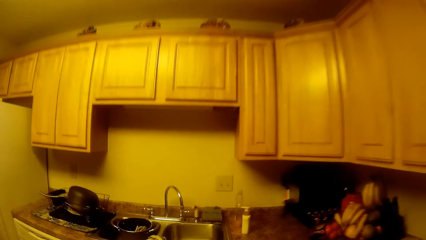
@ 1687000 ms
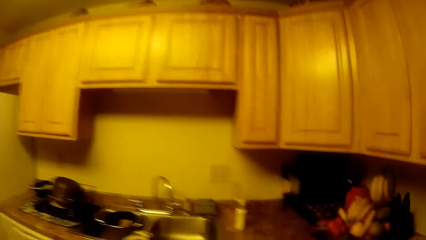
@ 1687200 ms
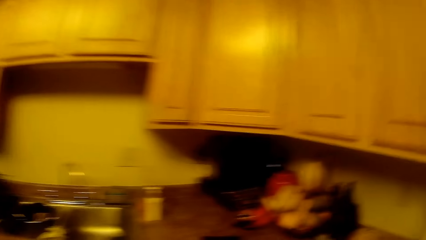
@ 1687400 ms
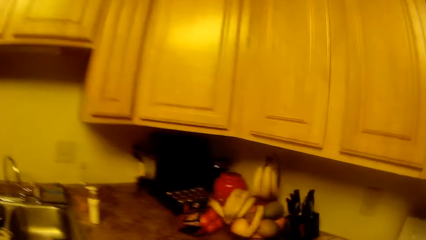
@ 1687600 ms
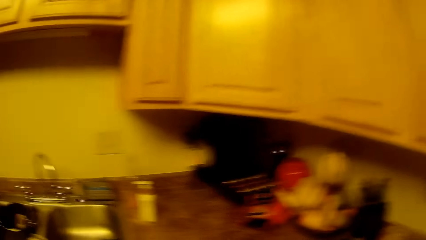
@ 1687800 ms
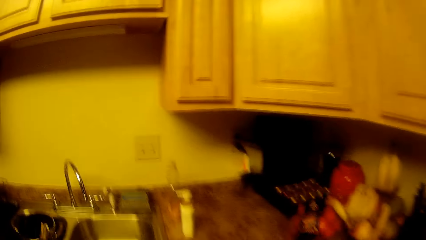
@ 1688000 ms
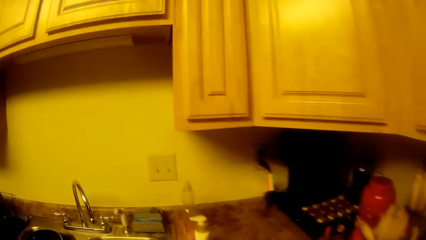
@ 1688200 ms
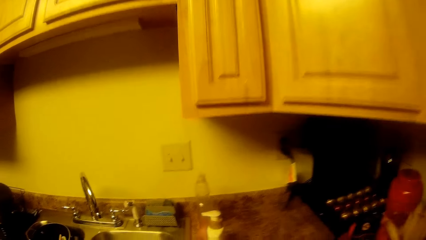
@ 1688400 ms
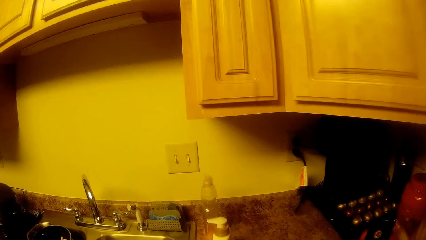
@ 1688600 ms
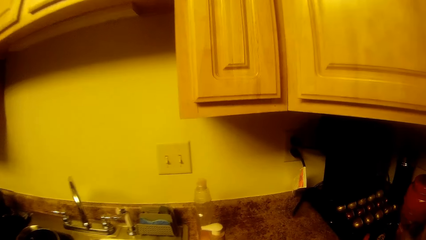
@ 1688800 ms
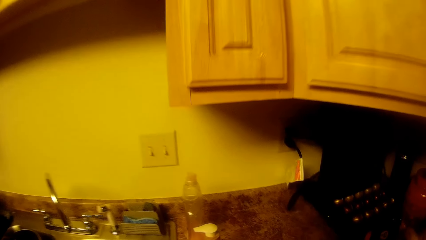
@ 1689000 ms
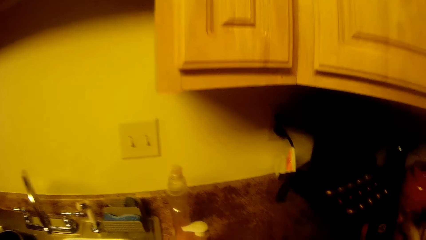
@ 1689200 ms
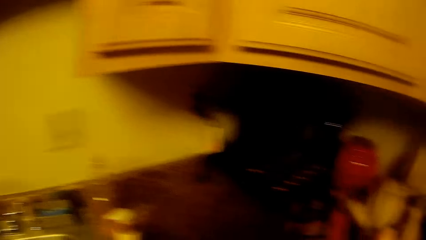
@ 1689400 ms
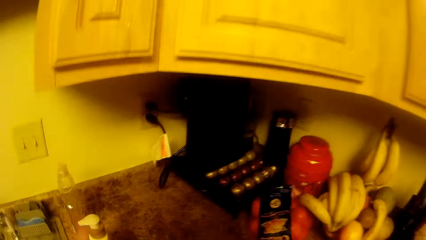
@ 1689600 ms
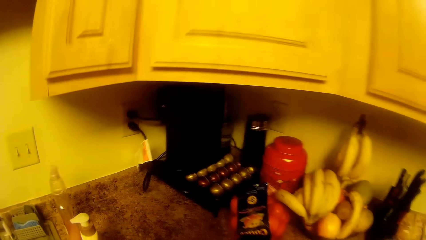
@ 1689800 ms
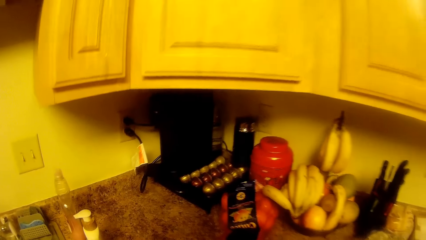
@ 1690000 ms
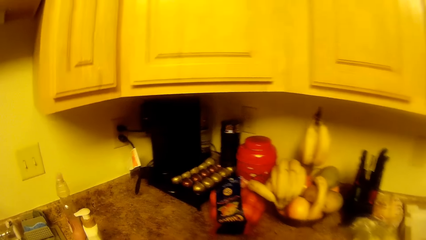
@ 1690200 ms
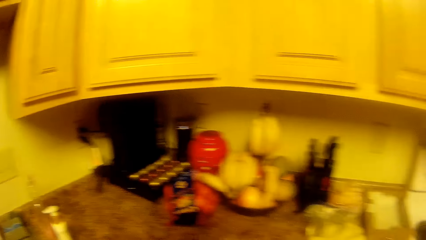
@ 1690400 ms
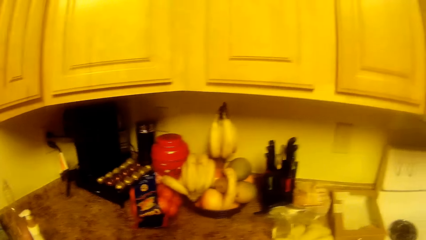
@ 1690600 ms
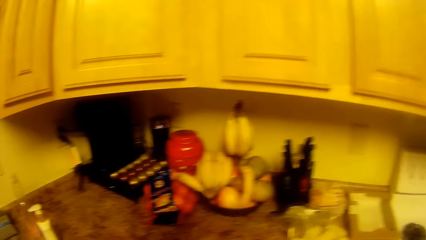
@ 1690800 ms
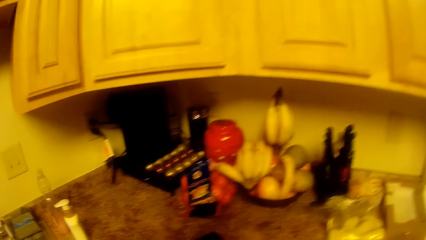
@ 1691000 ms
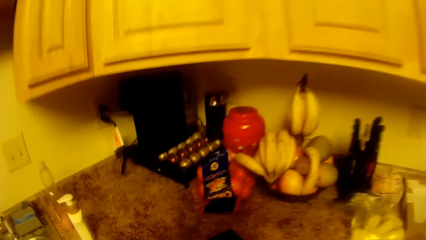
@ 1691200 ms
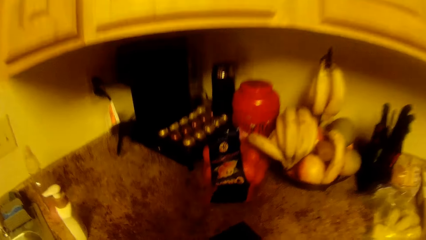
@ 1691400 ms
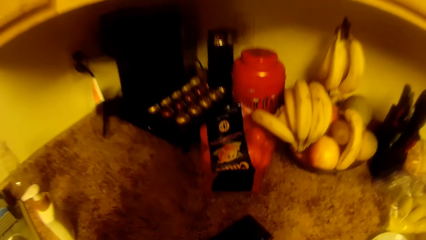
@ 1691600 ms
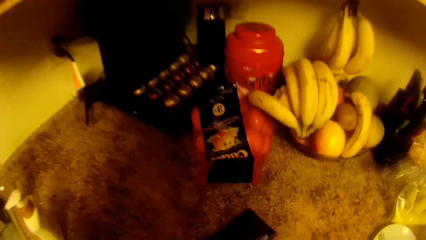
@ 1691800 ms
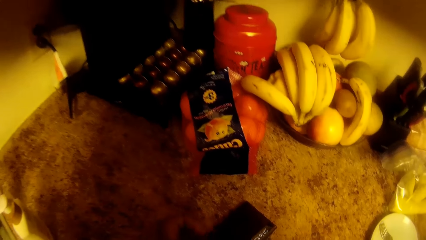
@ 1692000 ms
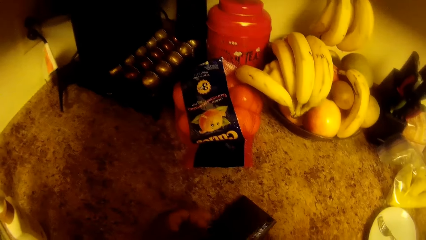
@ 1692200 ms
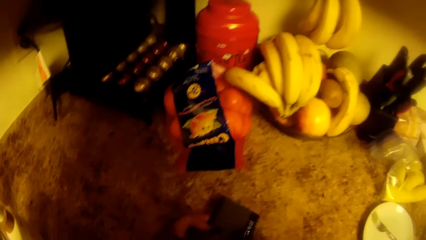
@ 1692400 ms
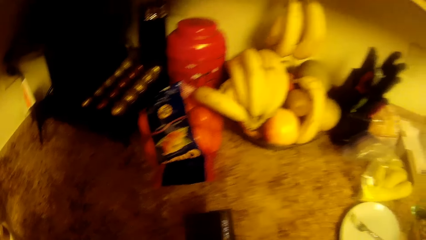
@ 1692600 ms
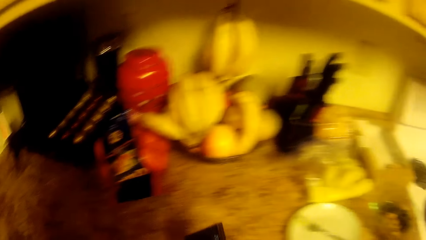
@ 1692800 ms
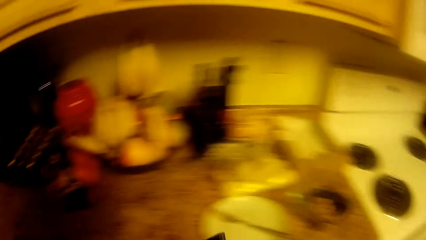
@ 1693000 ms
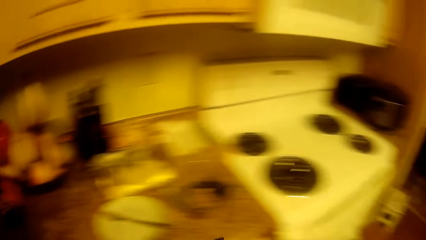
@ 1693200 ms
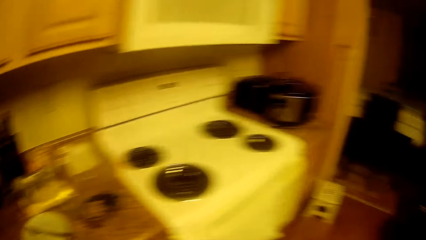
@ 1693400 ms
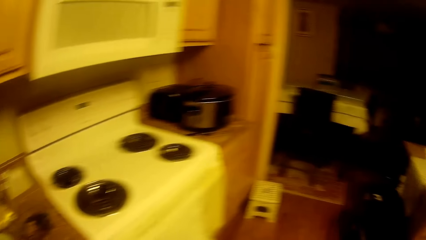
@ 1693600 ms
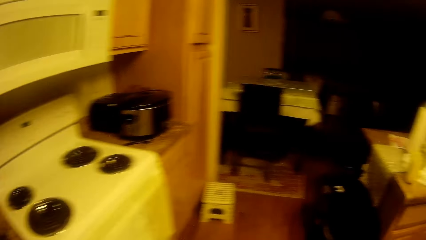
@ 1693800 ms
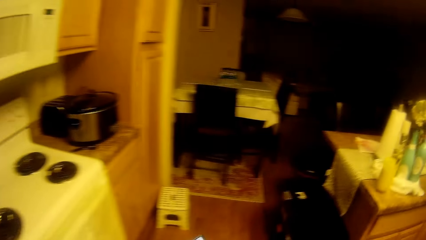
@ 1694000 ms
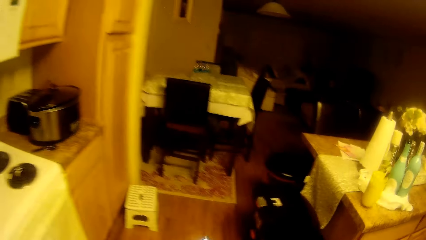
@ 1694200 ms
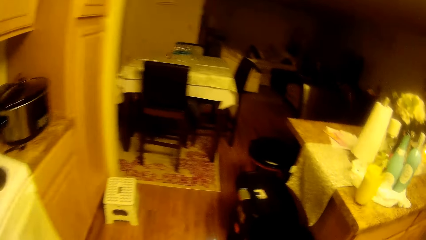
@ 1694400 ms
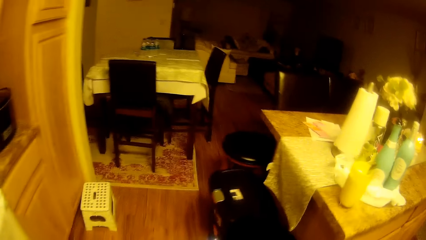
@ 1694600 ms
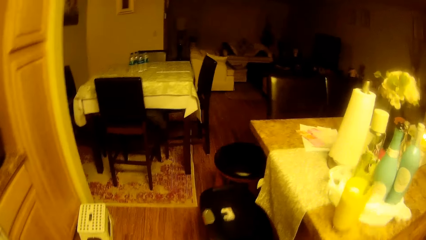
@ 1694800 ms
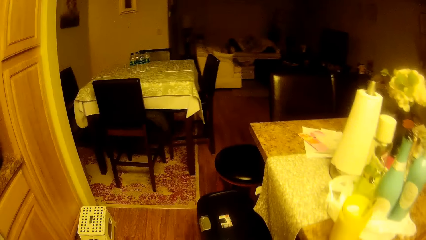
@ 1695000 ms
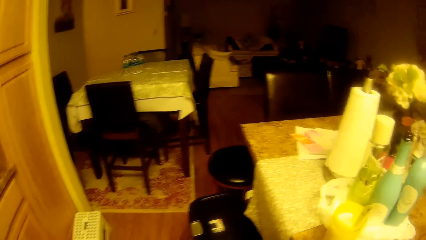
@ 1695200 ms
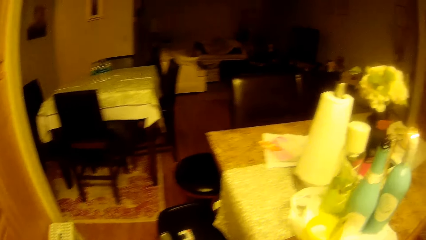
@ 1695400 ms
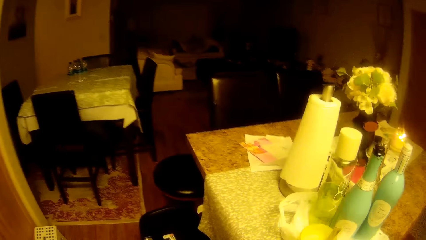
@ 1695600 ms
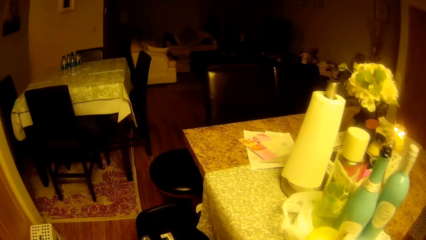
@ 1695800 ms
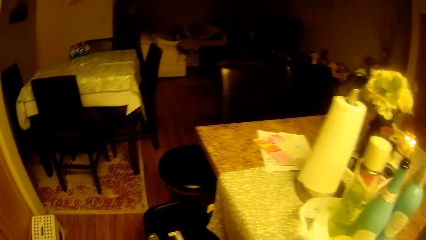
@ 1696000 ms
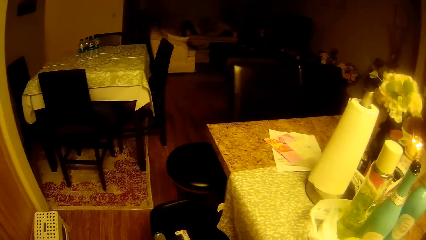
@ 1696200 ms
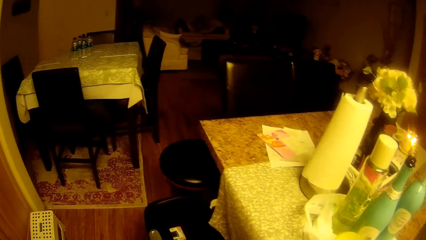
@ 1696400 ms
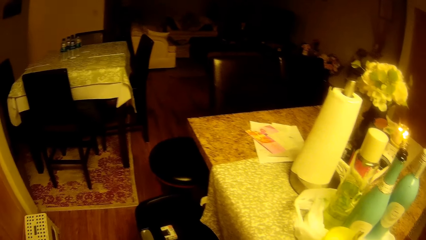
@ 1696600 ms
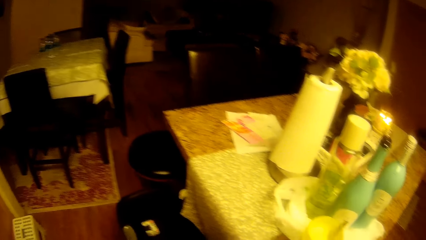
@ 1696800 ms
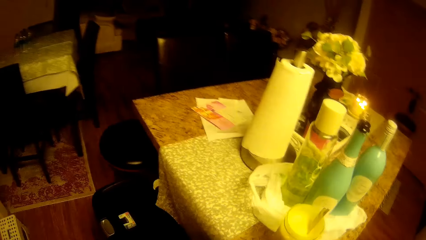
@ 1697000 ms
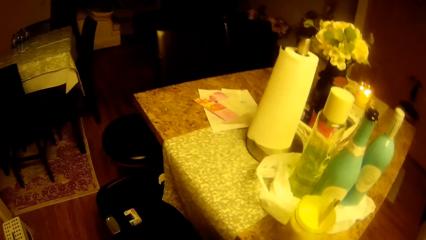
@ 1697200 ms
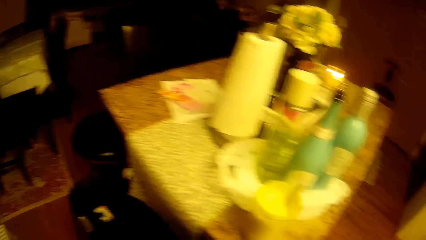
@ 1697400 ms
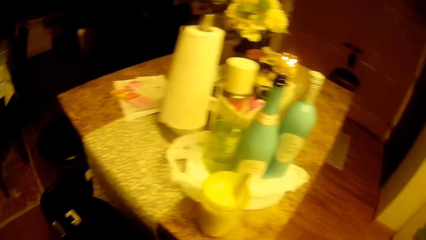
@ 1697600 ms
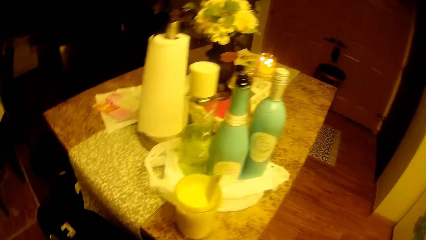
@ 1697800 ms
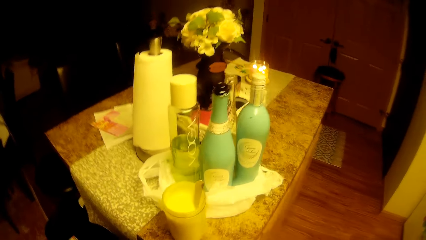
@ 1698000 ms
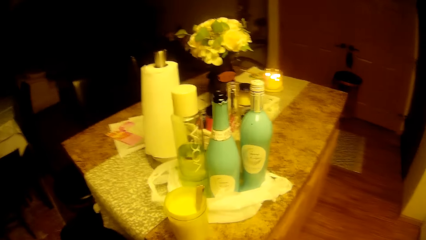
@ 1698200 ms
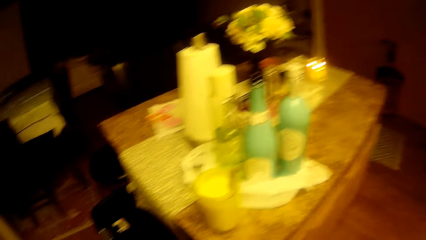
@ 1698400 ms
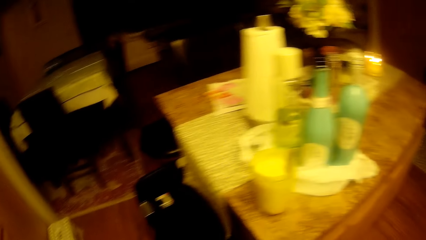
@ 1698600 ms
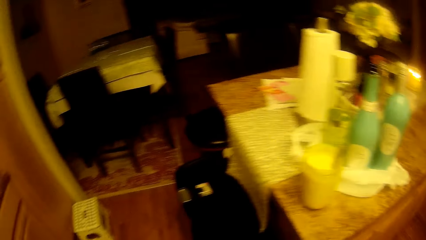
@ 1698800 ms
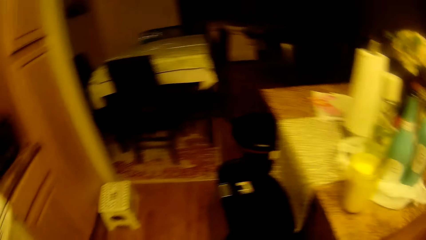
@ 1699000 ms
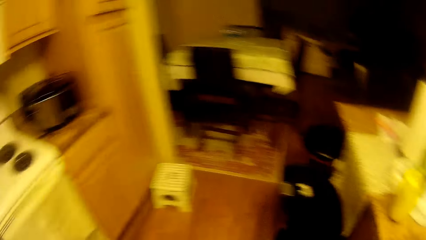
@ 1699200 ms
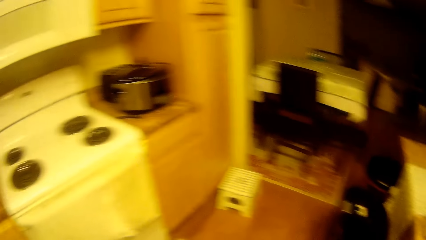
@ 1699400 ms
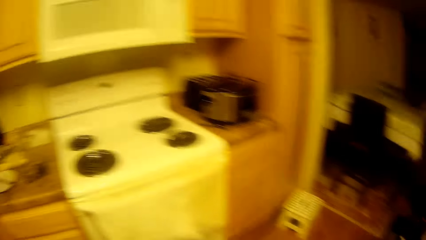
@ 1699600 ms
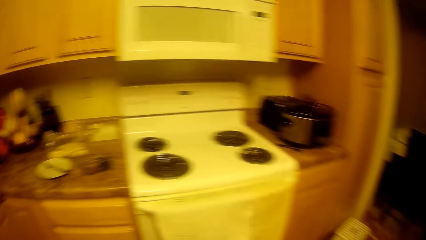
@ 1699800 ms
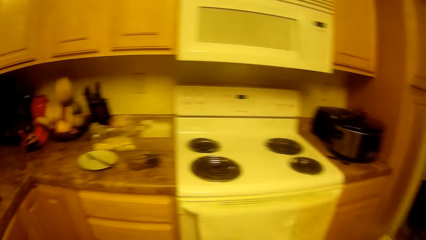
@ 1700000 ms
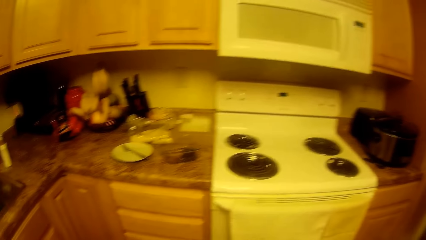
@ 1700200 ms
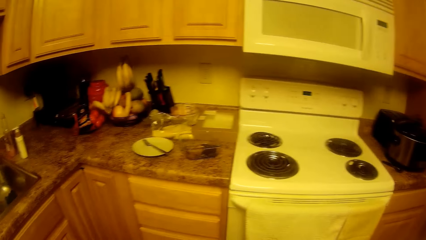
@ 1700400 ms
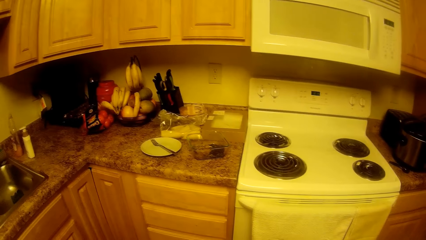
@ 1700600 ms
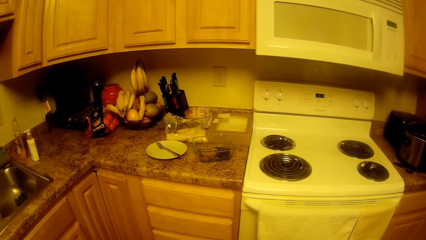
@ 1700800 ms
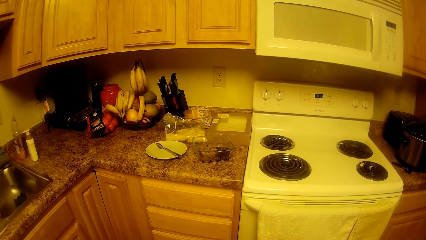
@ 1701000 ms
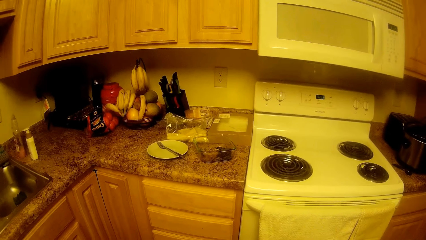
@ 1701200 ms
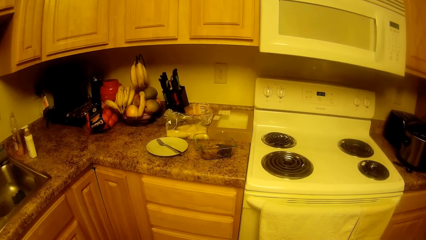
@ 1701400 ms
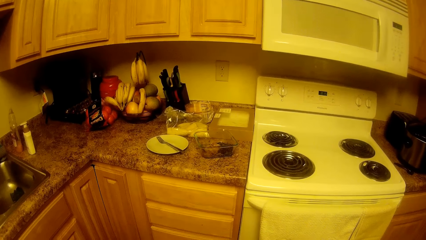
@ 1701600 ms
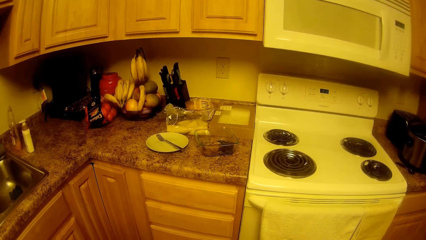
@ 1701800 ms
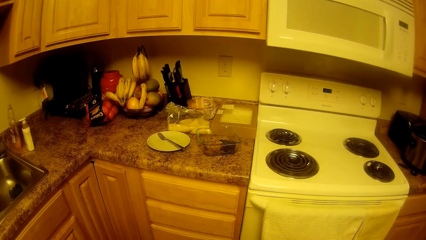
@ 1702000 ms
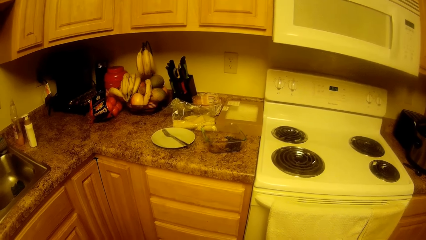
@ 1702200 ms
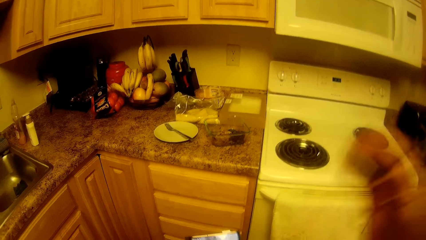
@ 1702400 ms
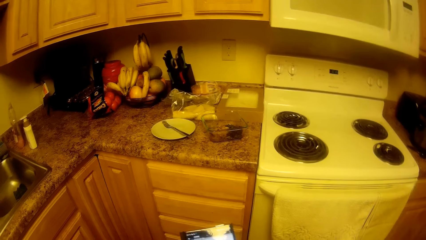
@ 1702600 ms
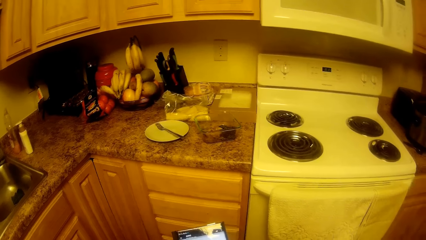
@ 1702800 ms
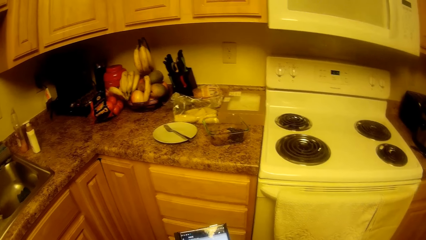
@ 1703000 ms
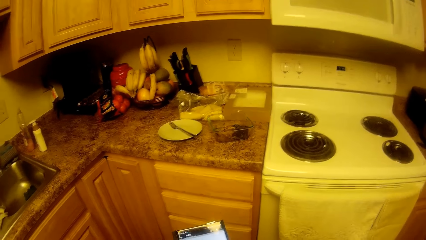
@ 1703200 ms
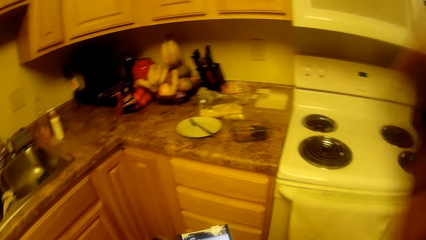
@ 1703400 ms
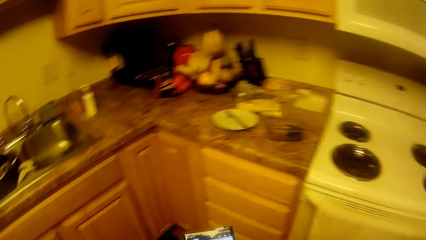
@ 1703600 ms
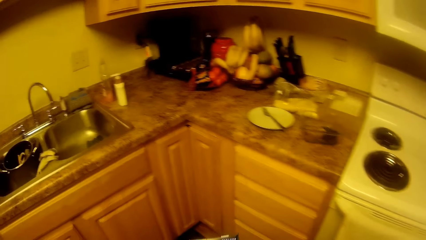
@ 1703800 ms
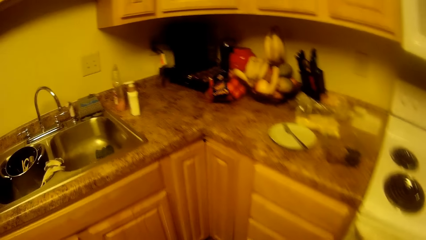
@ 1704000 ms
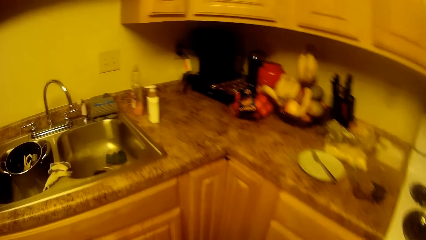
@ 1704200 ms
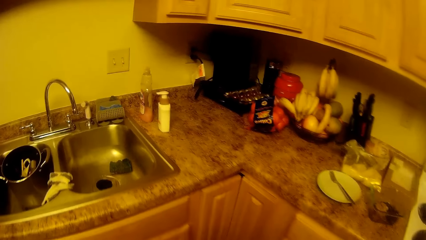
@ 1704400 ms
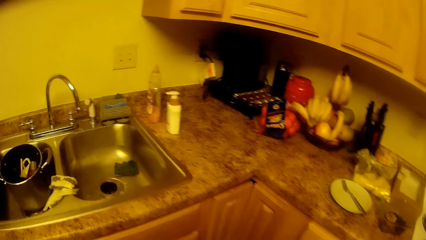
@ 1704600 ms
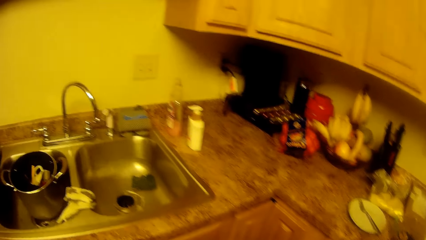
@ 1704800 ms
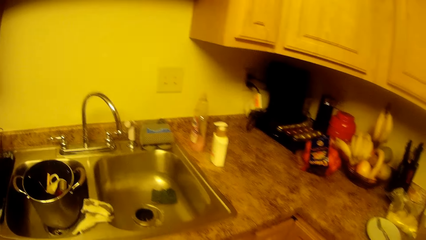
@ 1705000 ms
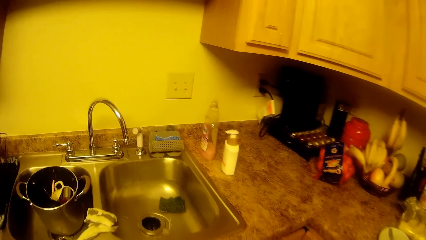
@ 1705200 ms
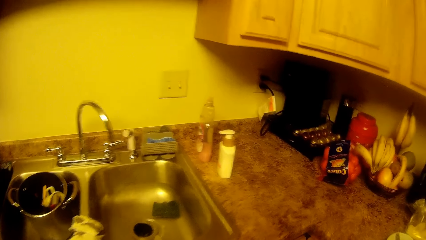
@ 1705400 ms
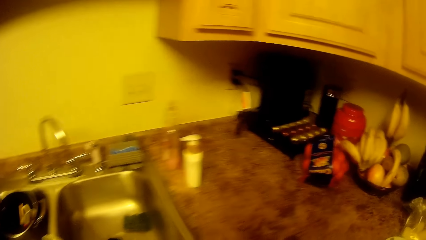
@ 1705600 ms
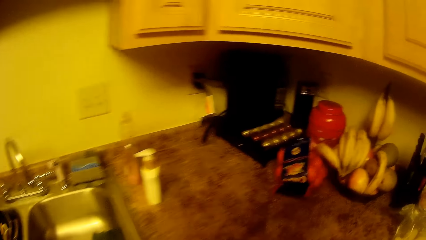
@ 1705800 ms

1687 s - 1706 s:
The camera wearer looks around the sink table. She picks up a phone from the cabinet with her left hand. She walks forward. She looks around the table. She looks around the kitchen. She lifts her right hand. She lowers her right hand. She turns to the left.
